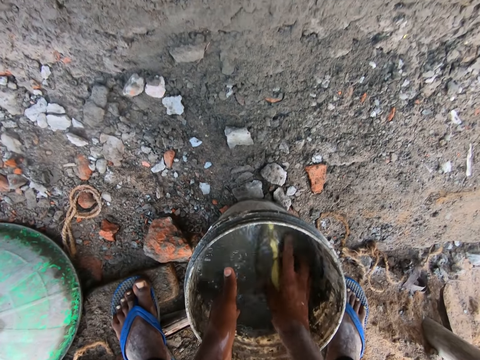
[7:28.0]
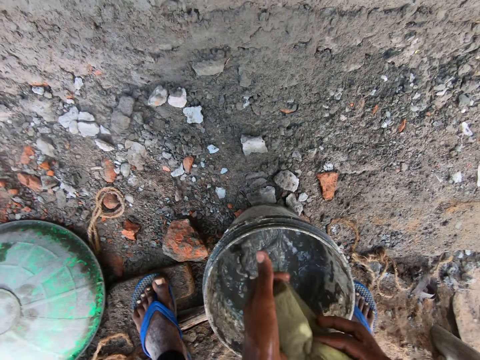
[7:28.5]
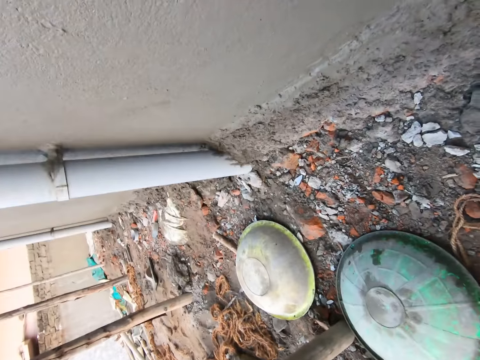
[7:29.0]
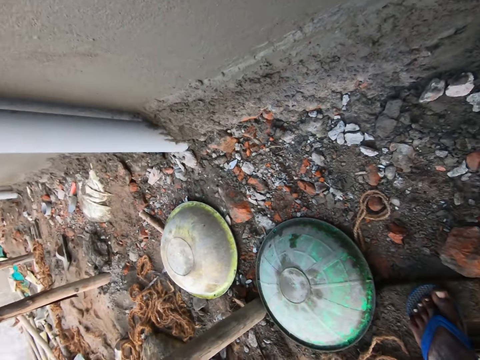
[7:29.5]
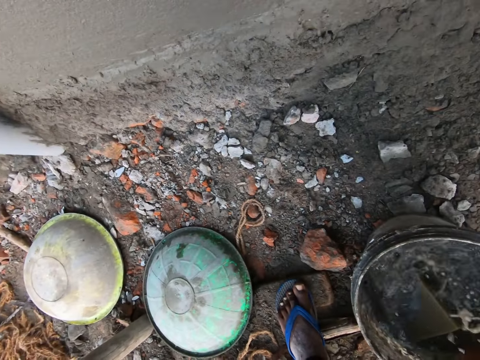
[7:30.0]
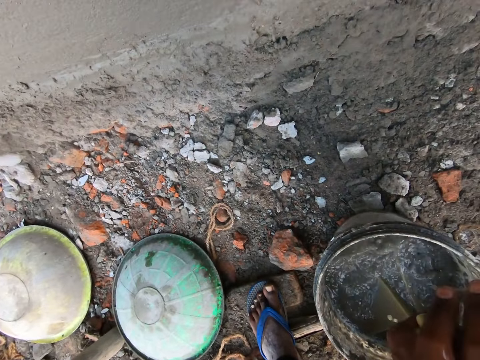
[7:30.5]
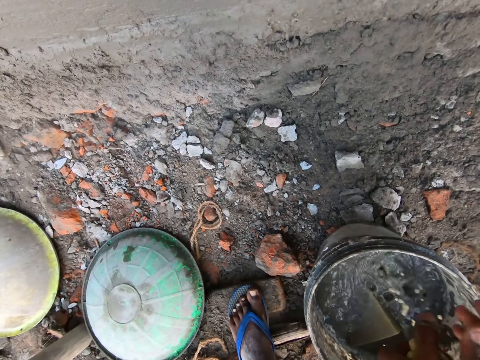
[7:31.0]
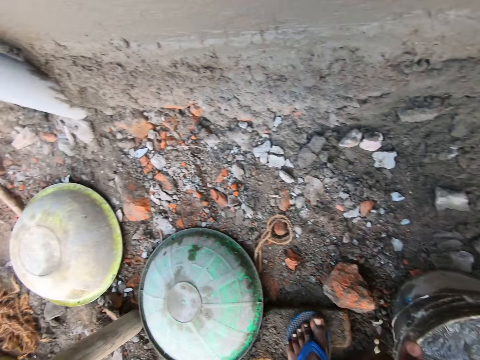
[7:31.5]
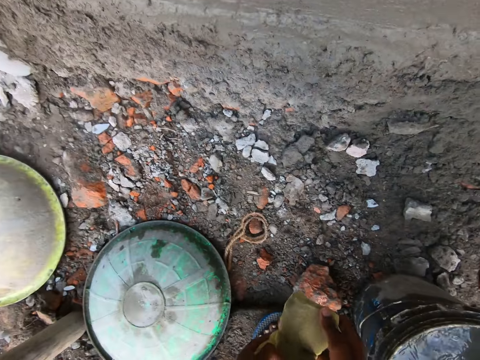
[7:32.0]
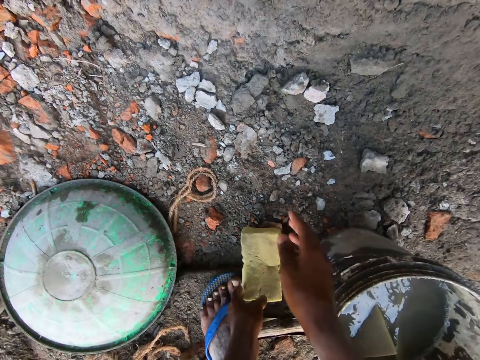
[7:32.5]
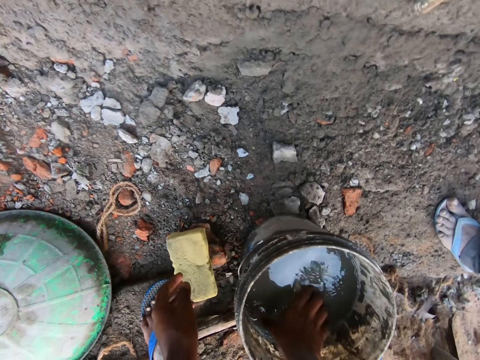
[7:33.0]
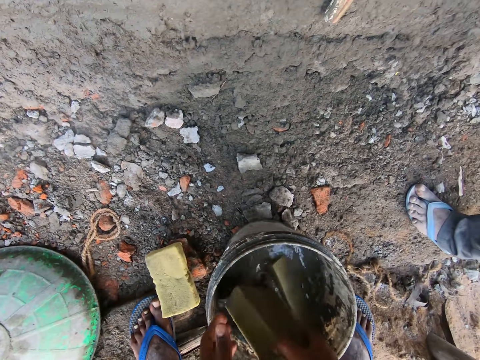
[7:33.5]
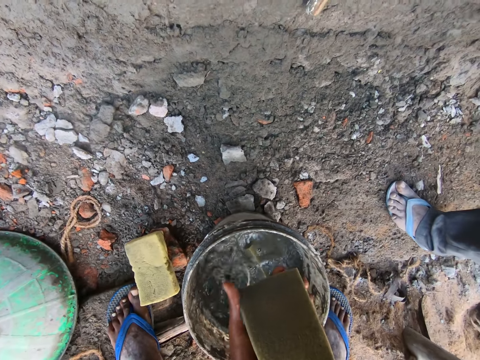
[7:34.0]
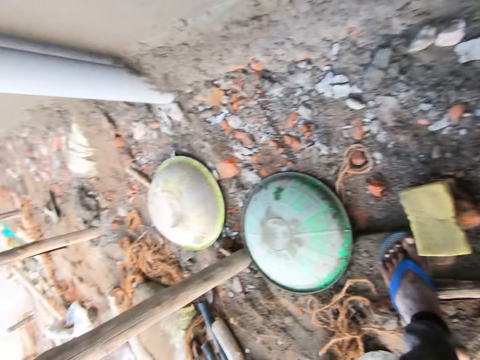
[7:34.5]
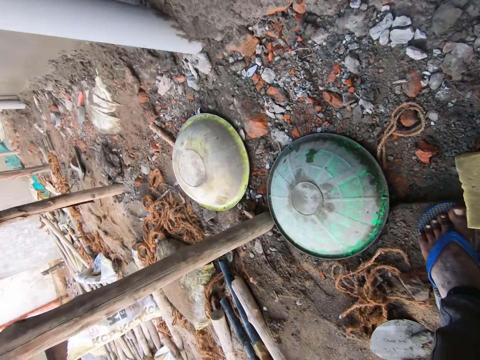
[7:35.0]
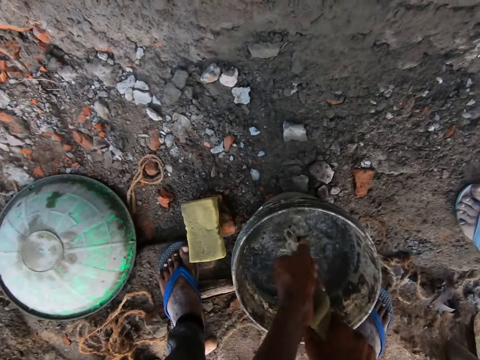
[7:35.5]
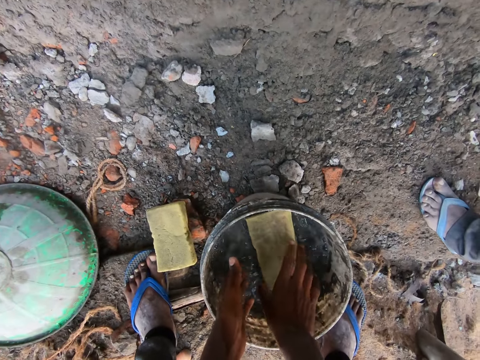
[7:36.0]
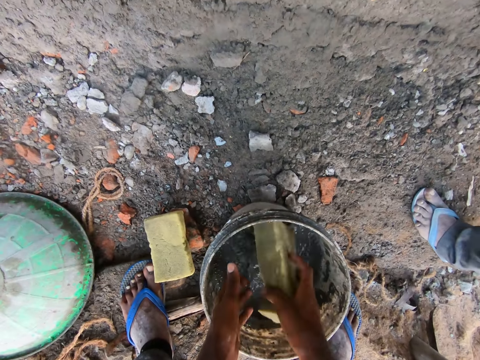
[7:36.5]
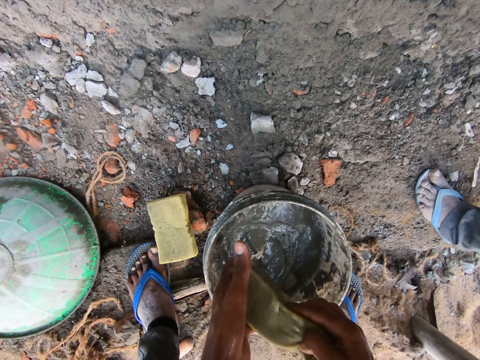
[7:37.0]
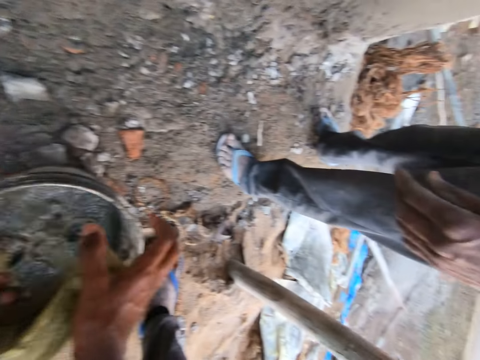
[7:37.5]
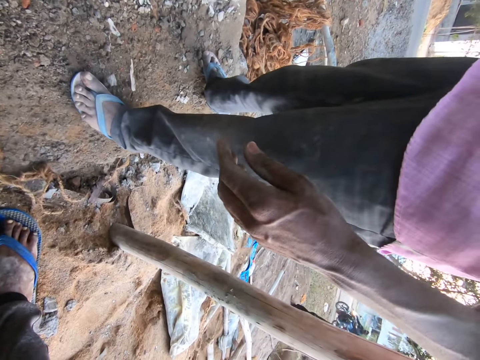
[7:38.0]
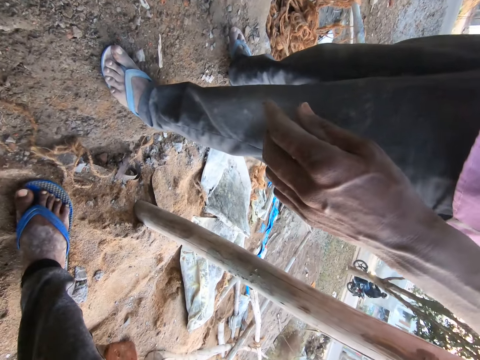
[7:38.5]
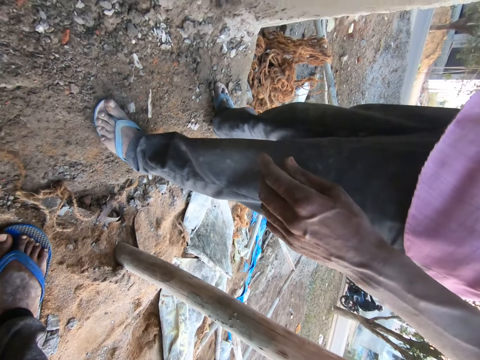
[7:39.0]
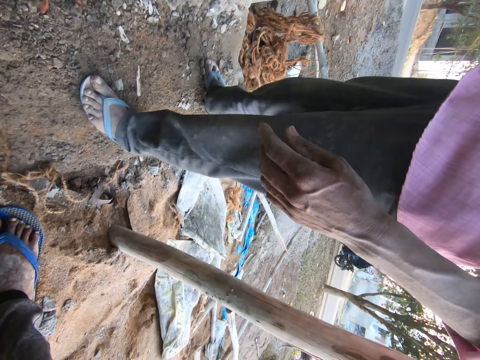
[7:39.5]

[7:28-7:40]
The camera wearer removes the sponge from the bucket. He holds the sponge with both his hands. He talks to a man. He drops the foam or sponge on the floor with both hands, on top of the stone. He washes the foam in the bucket of water with both hands. He removes the sponge from the bucket. He holds the sponge with both his hands and squeezes the sponge with both his hands. He dips the sponge in water. He removes the sponge from the bucket. He holds the sponge with both his hands and squeezes the sponge with both his hands.

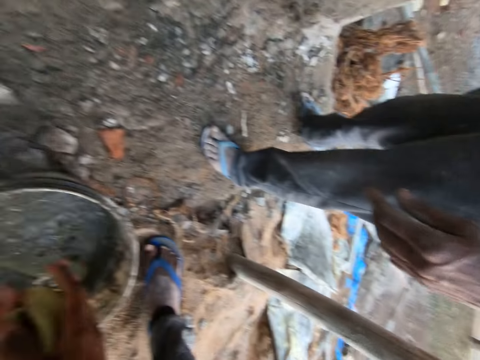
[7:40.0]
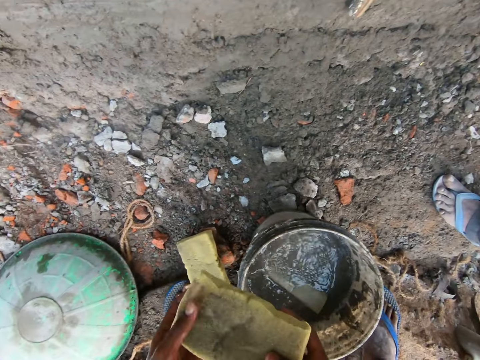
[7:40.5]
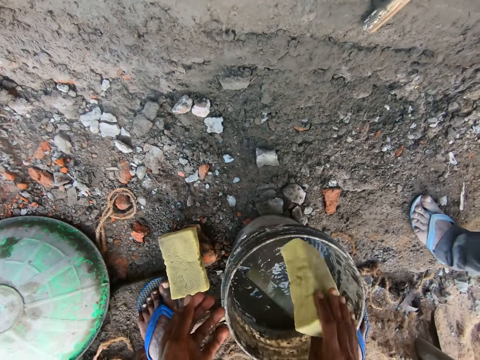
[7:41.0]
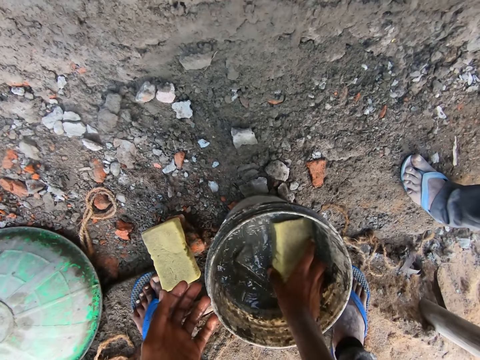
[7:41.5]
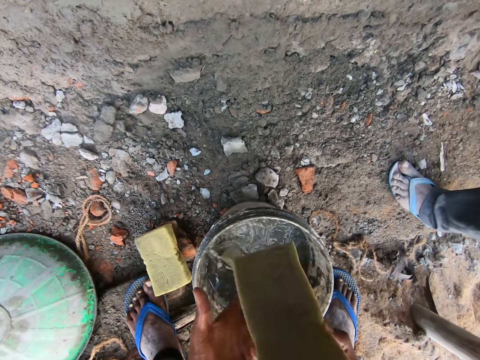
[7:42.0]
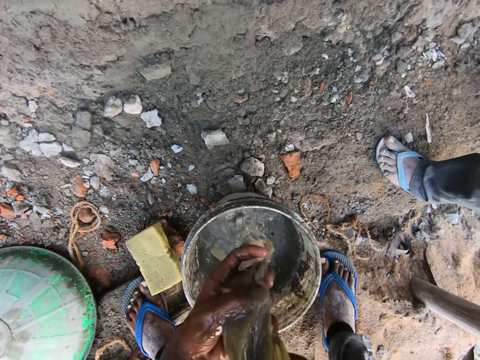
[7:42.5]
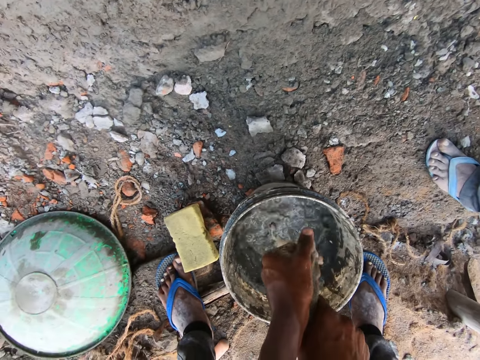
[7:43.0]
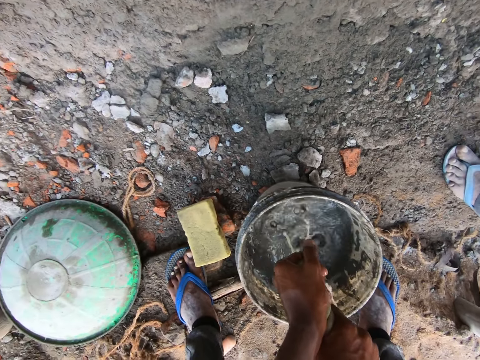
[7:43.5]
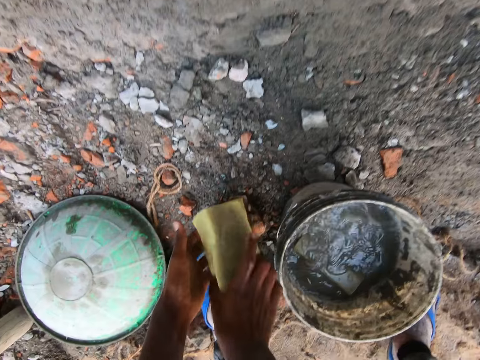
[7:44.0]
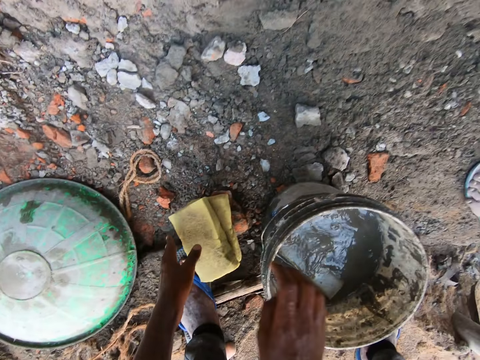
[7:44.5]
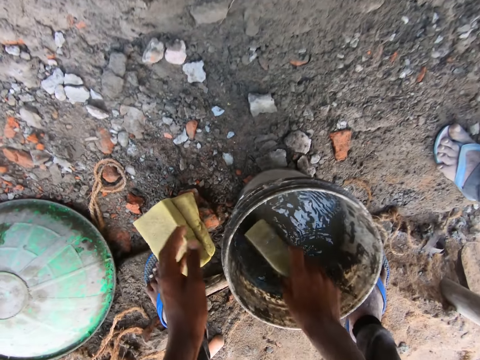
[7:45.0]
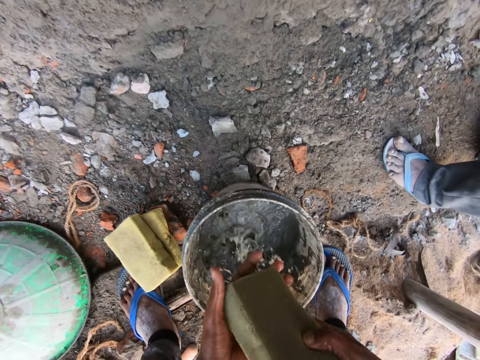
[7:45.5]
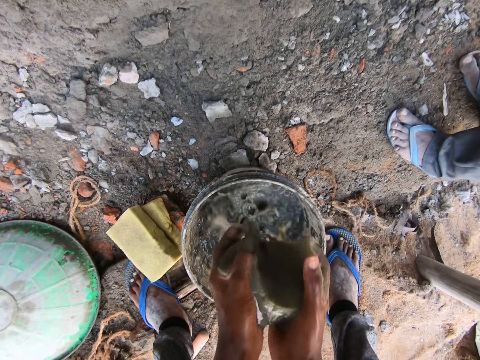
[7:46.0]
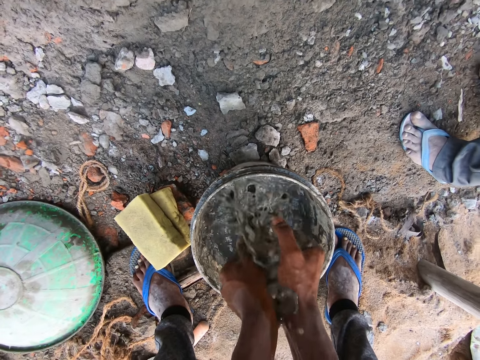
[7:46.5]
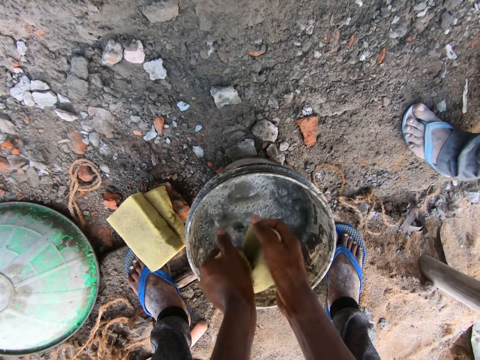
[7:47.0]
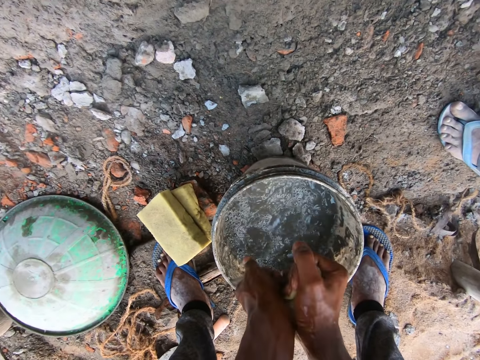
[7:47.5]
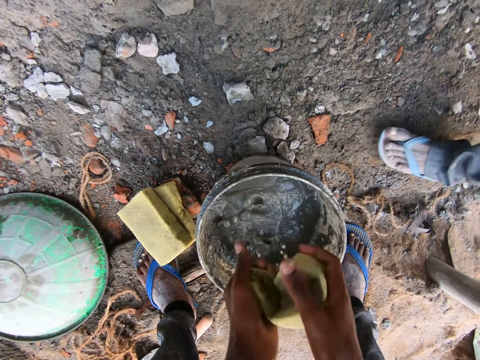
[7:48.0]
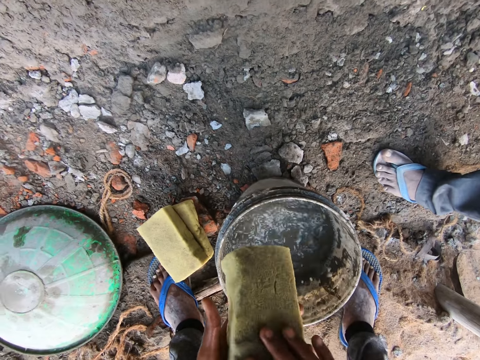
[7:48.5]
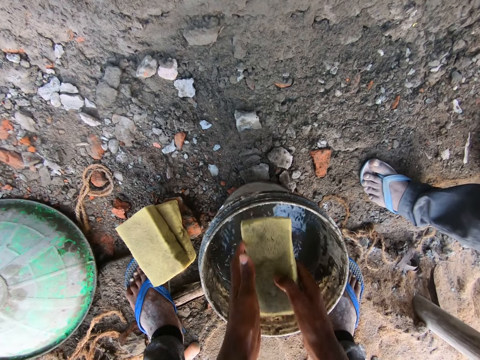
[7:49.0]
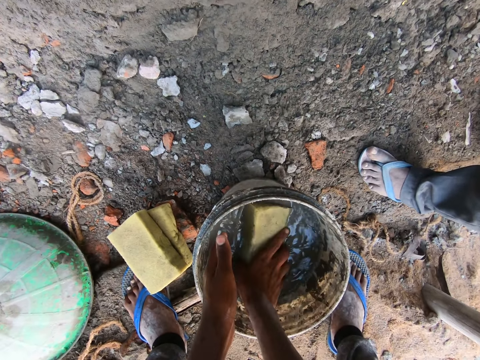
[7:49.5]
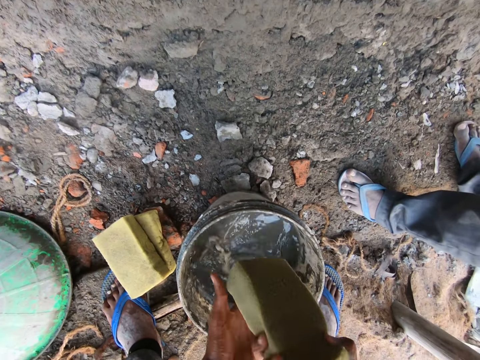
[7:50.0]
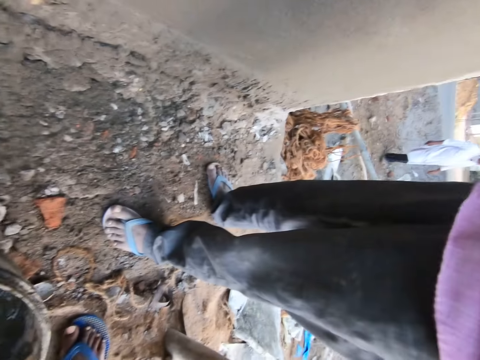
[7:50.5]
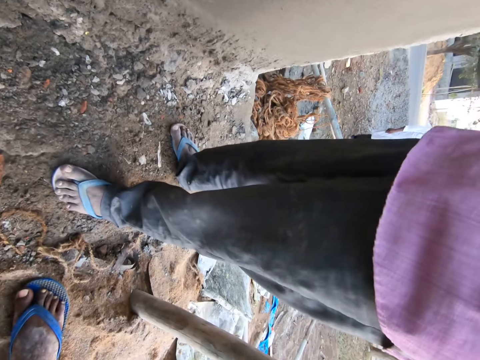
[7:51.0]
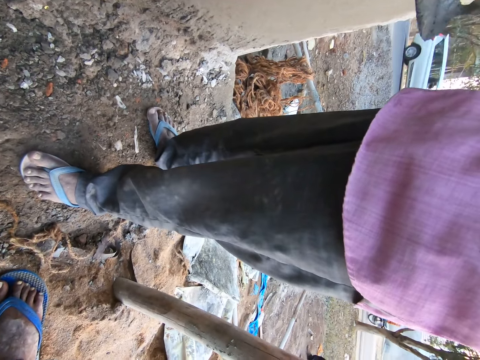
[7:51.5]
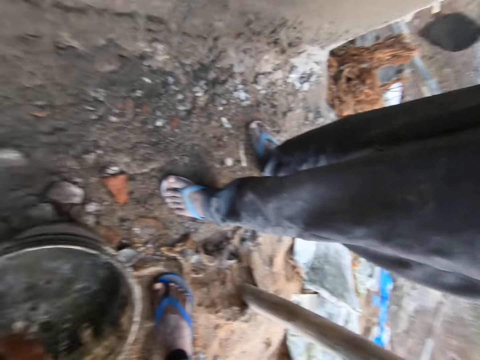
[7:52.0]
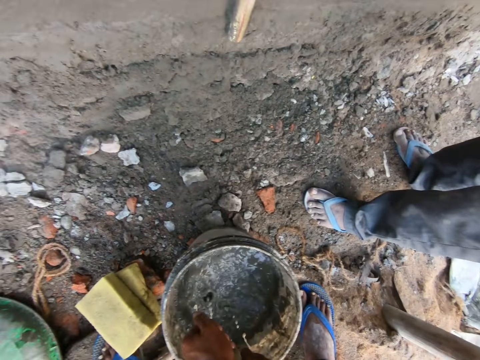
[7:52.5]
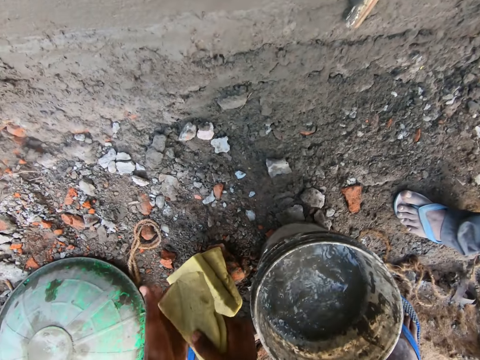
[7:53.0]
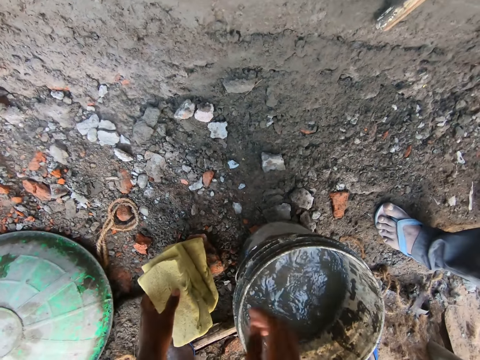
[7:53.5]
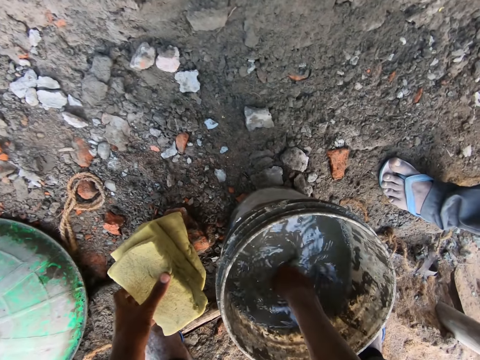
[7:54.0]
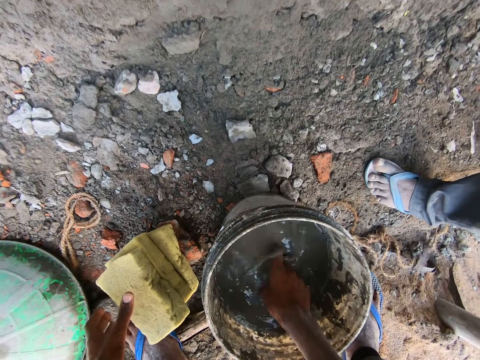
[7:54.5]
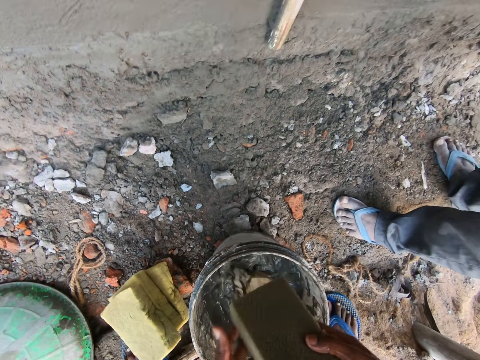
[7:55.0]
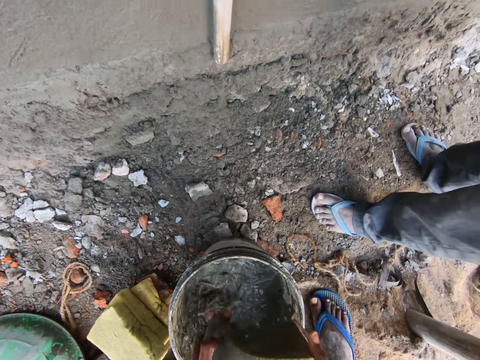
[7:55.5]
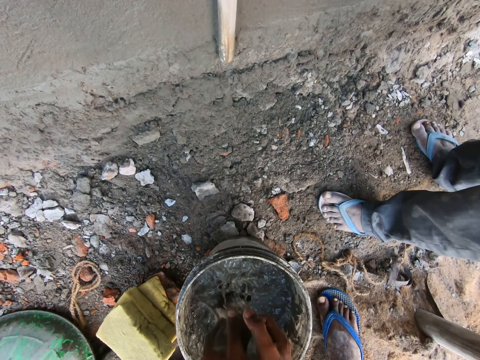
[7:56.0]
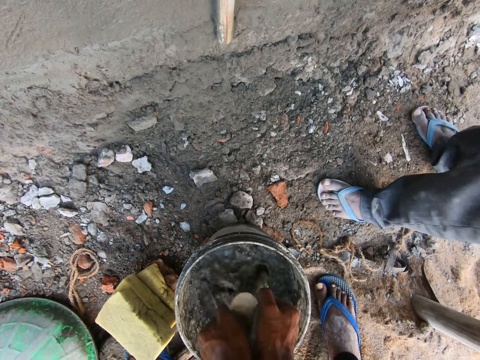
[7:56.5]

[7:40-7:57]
The camera wearer dips the sponge in water. He talks to a man. He removes the sponge from the bucket. He holds the sponge with both his hands and squeezes the sponge with both his hands. He drops the foam or sponge on the floor with both hands, on top of another sponge. He removes the sponge from the bucket. He washes a foam in the bucket of water with both hands. He holds the sponge with both his hands and squeezes the sponge with both his hands. He dips the sponge in water. He removes the sponge from the bucket. He holds the sponge with both his hands and squeezes the sponge with both his hands. He drops the foam on the floor with both hands, on top of another sponge. He removes the sponge from the bucket. He washes a foam in the bucket of water with both hands. He talks to the man. He holds the sponge with both his hands and squeezes the sponge with both his hands.
